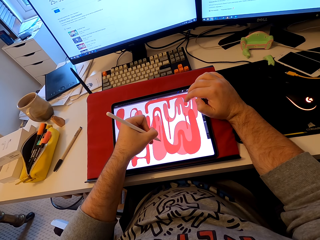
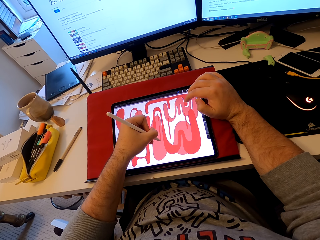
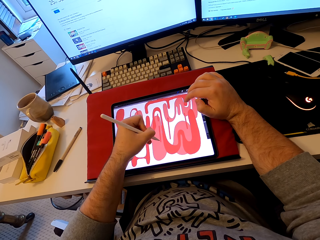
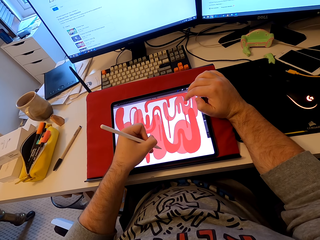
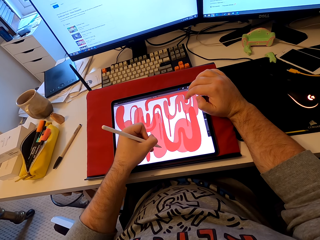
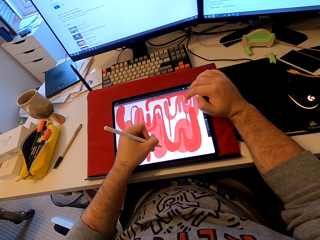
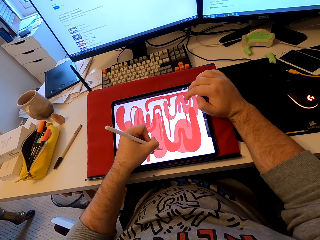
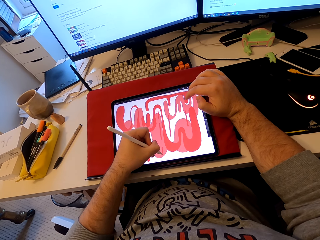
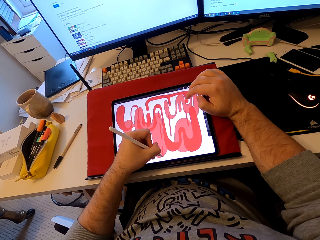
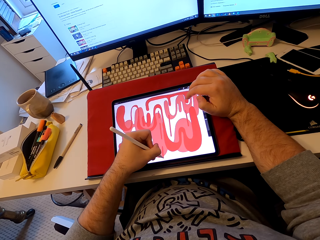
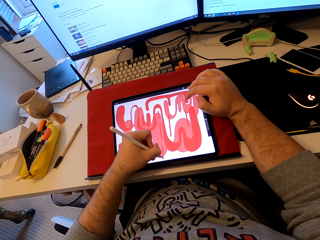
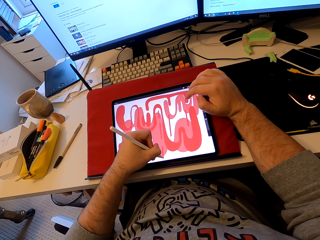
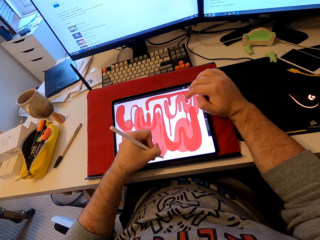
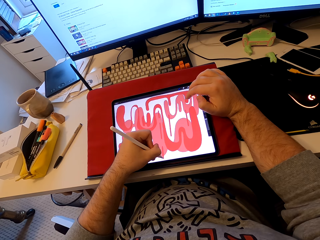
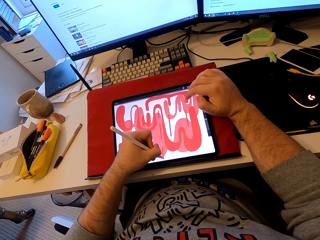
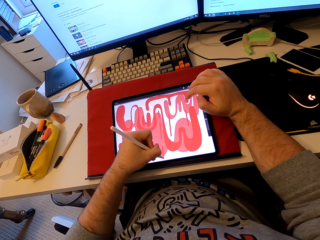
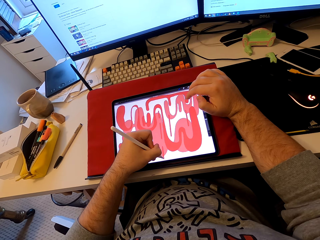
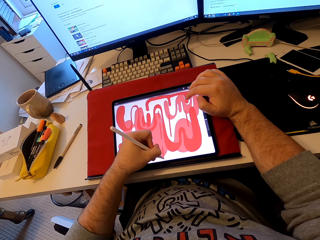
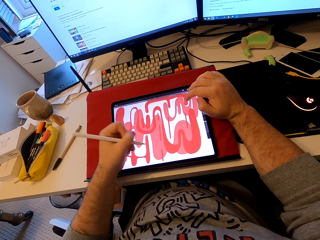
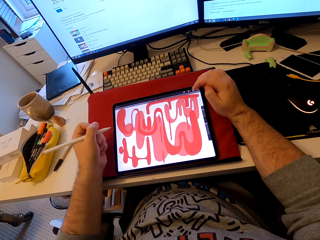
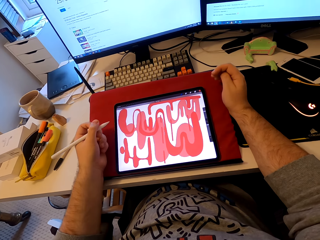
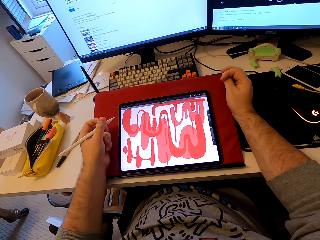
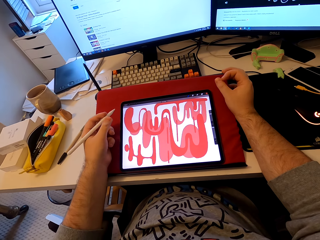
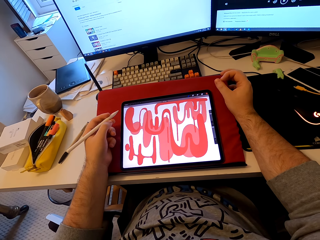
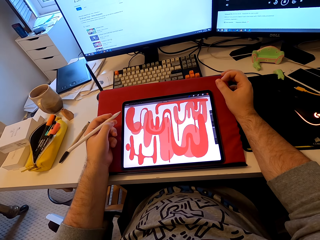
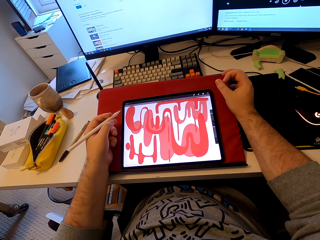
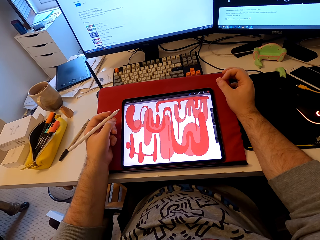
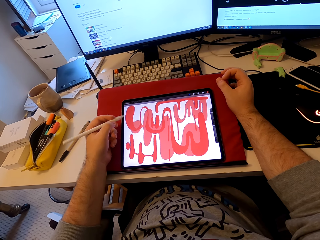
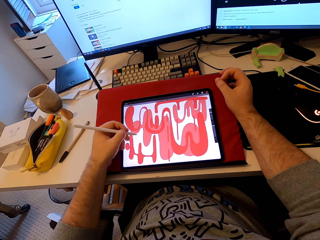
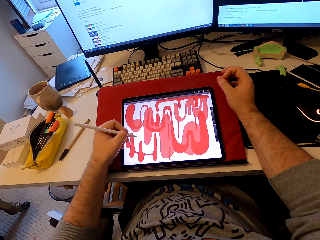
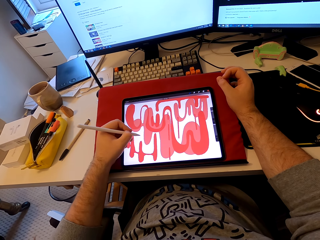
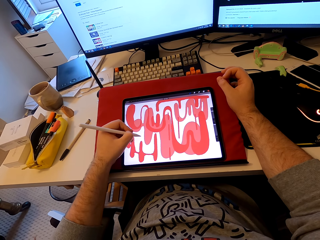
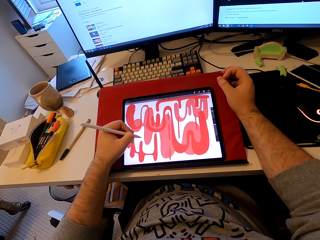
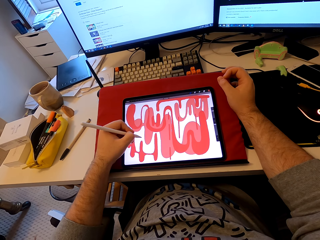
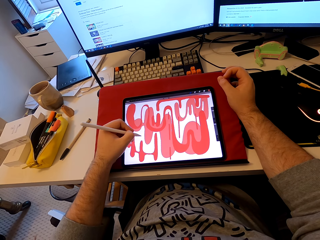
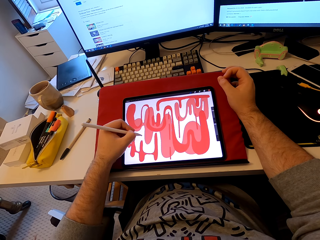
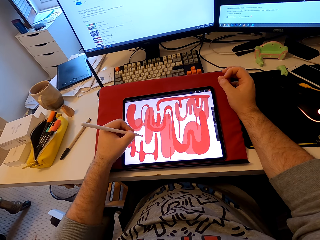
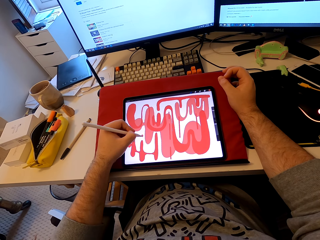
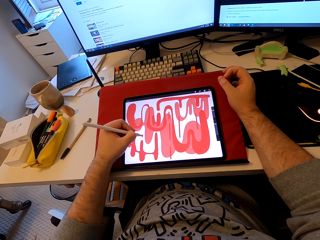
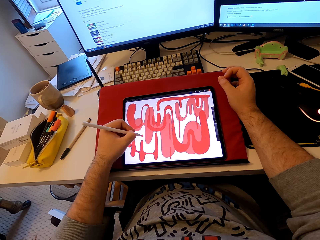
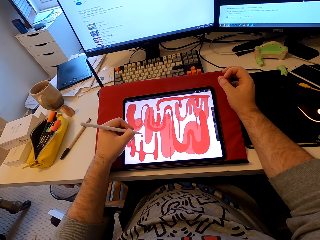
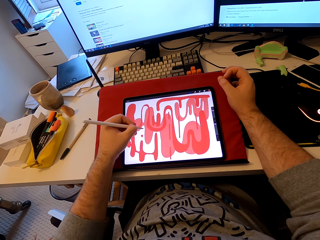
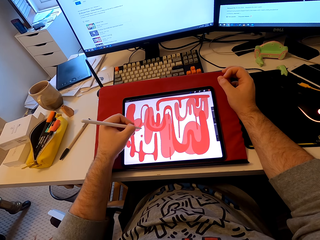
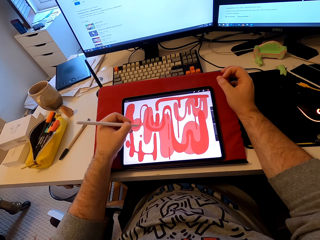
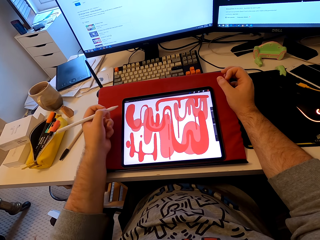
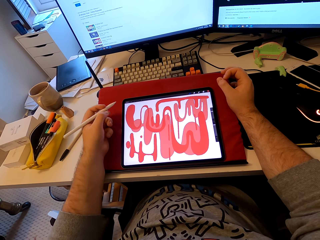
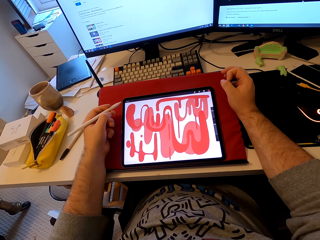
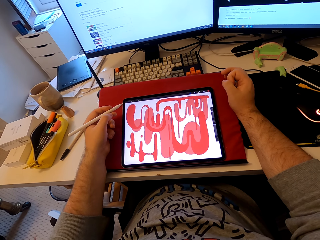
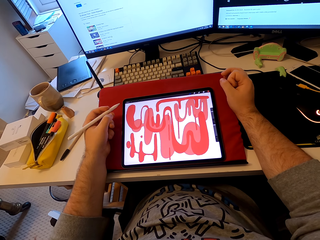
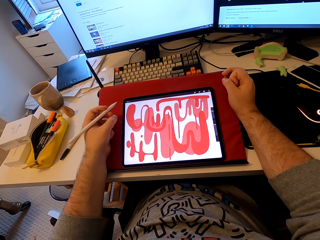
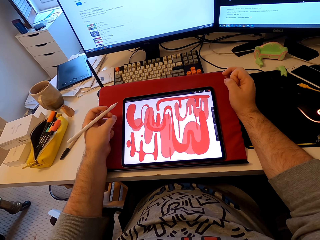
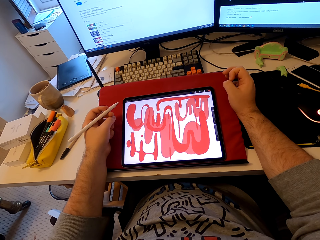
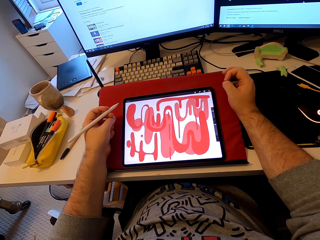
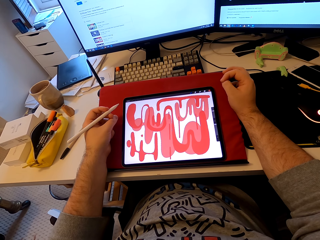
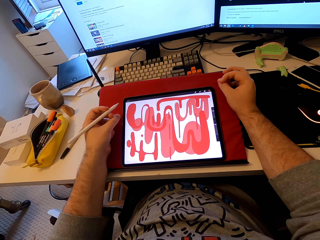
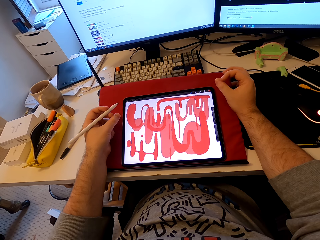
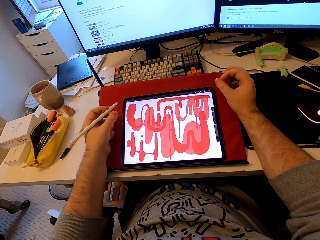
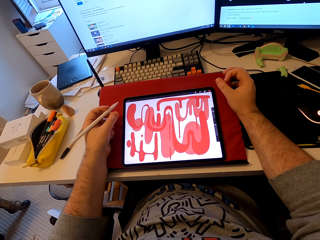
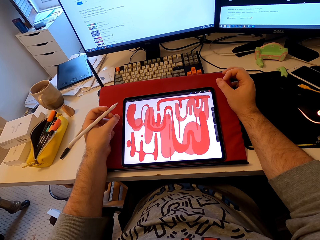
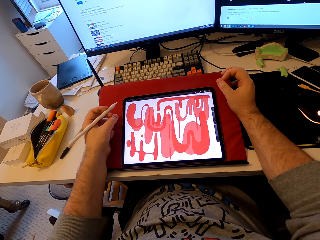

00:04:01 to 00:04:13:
The camera wearer stares at a tablet. They draw a pattern on the tablet with a stylus pen. They stare at the tablet.

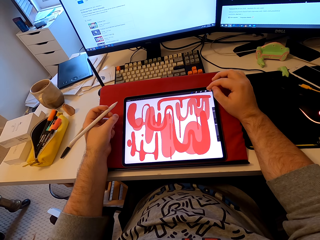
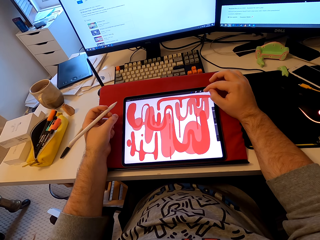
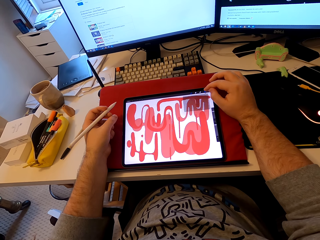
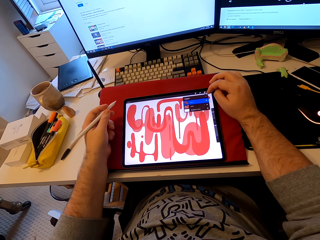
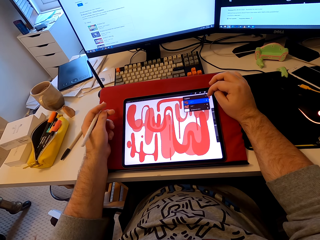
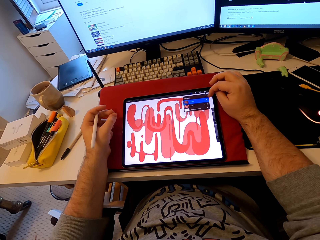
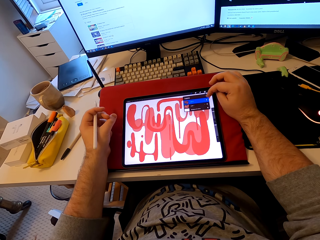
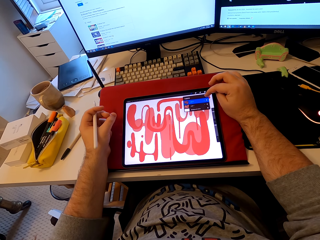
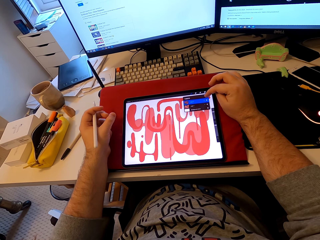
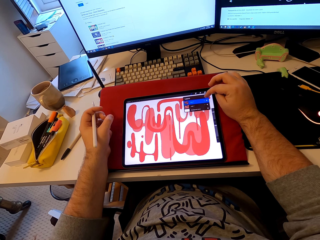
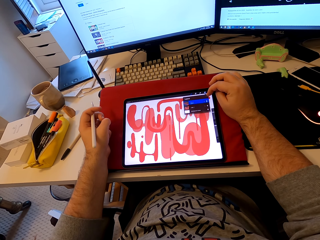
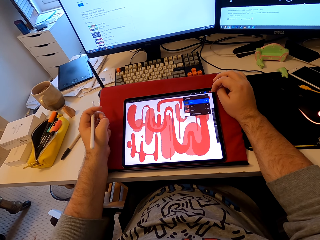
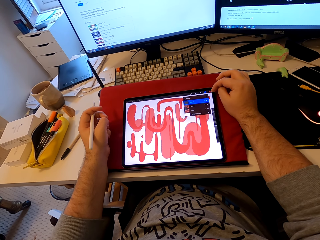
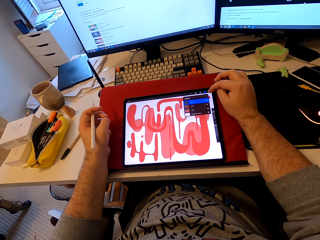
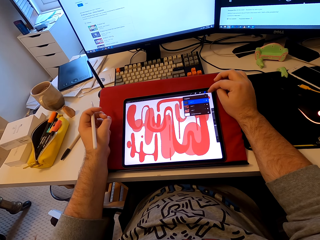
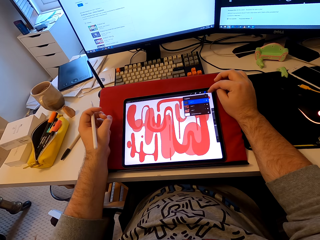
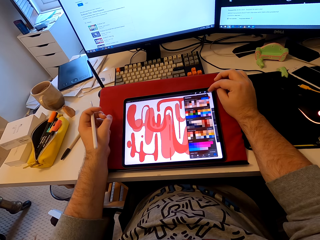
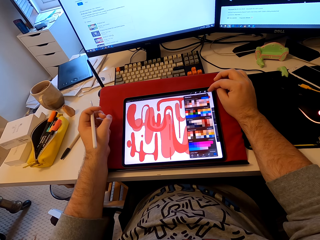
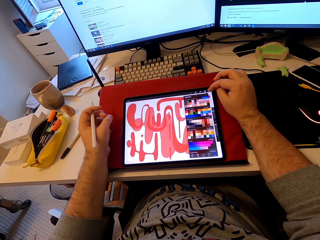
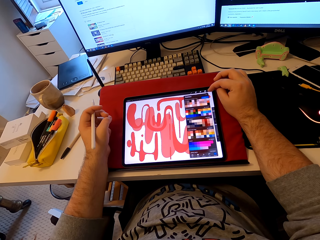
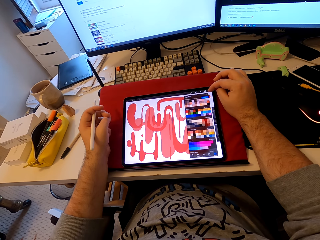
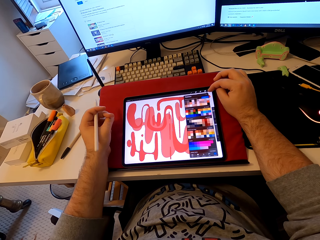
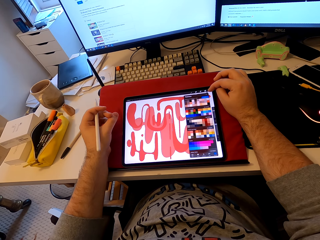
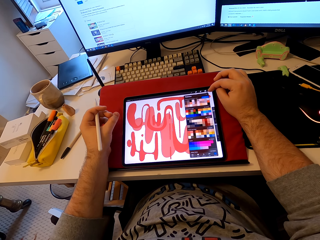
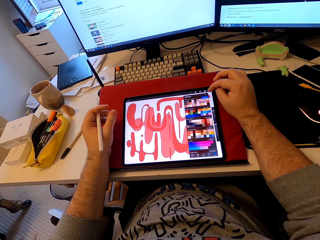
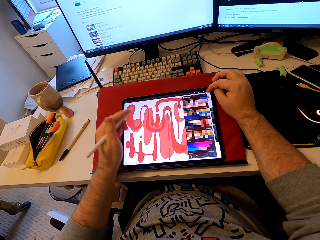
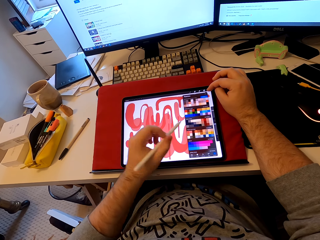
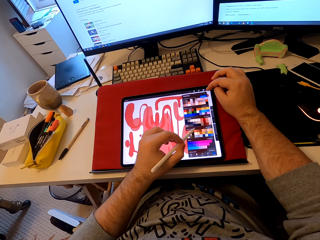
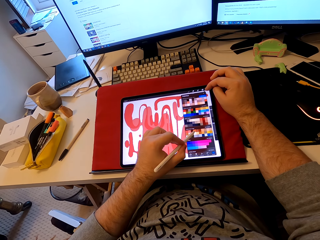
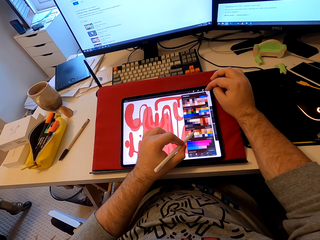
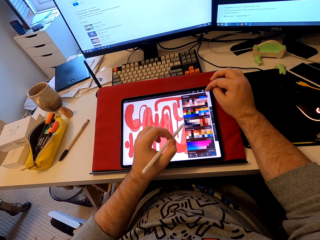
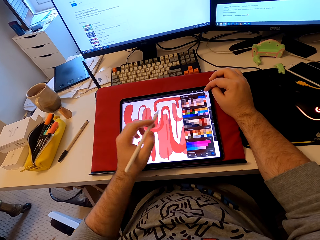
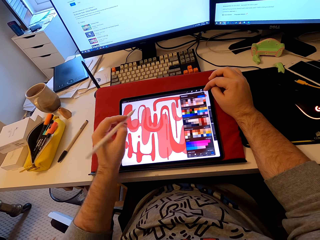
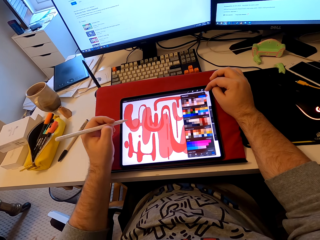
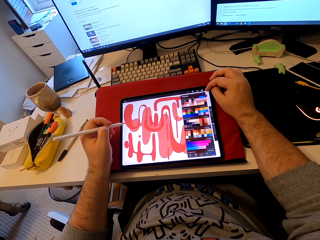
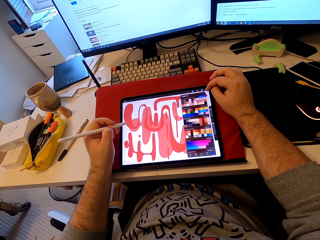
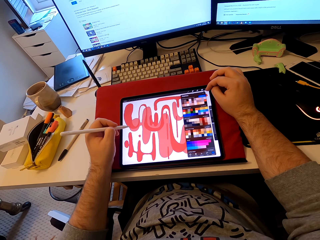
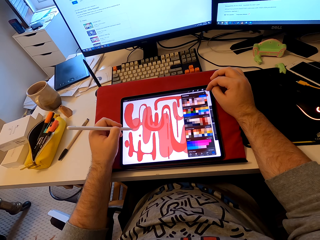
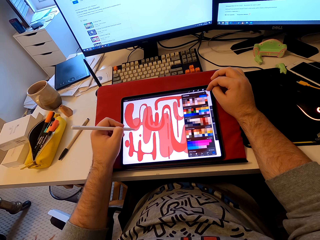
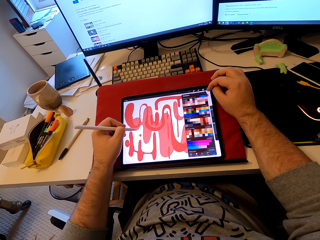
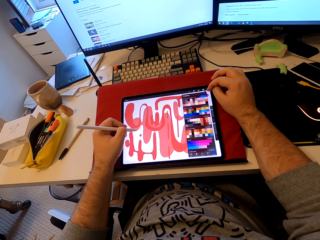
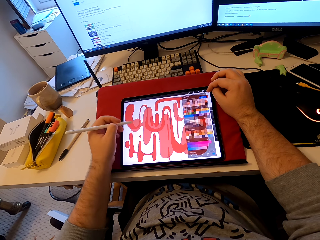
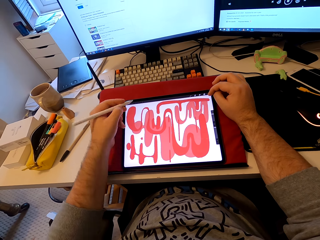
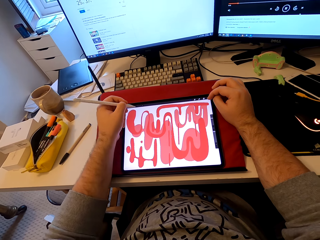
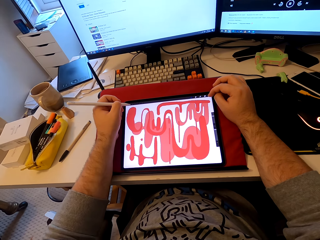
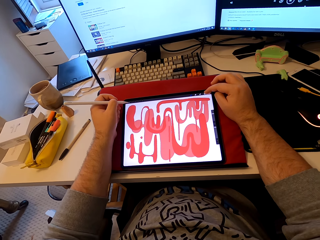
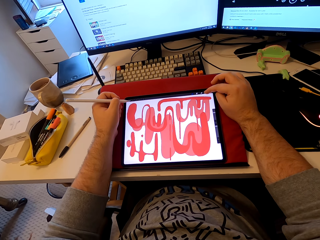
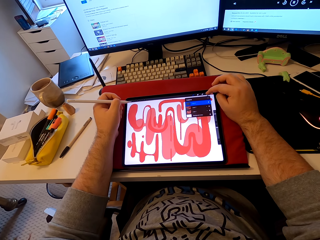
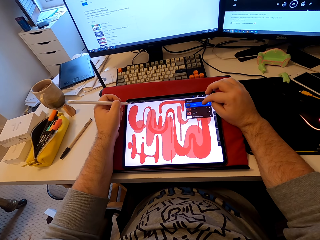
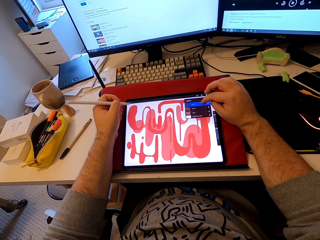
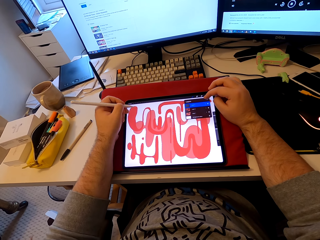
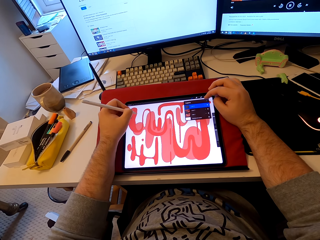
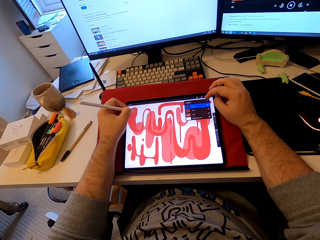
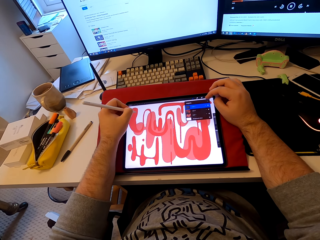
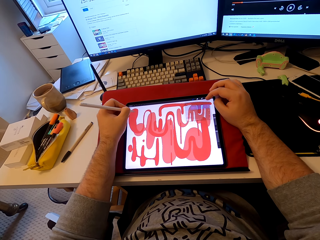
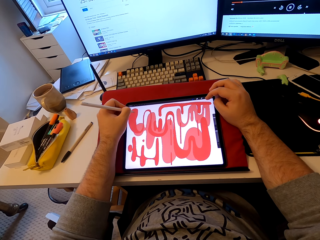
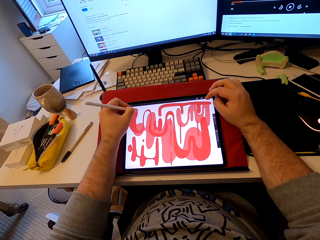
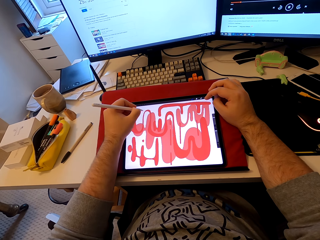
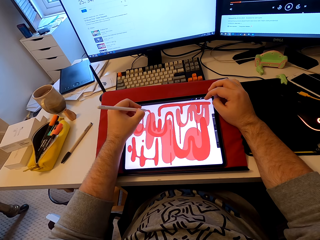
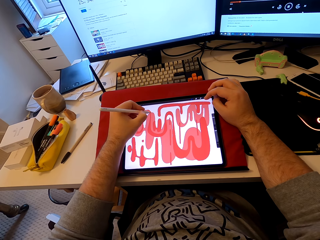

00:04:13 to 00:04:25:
The camera wearer operates a tablet. They touch the tablet. They draw in the tablet with a stylus pen. They touch the tablet.
